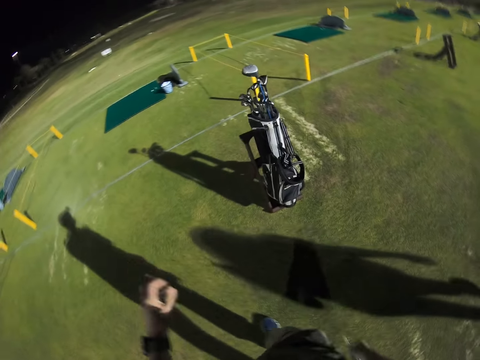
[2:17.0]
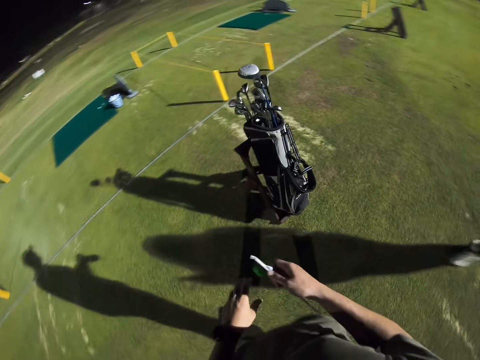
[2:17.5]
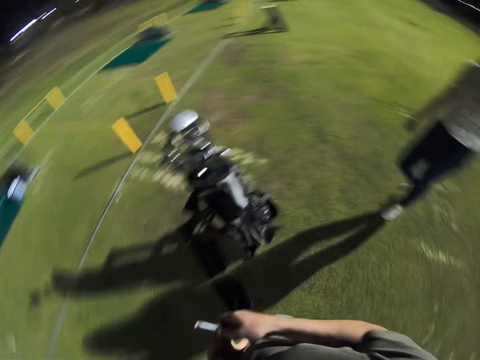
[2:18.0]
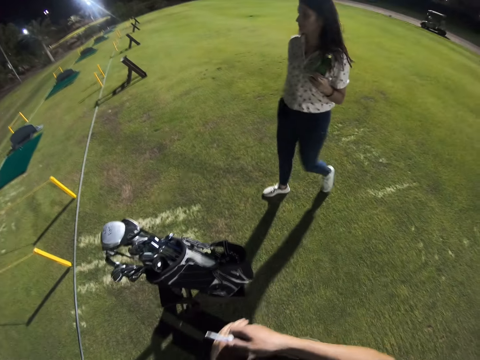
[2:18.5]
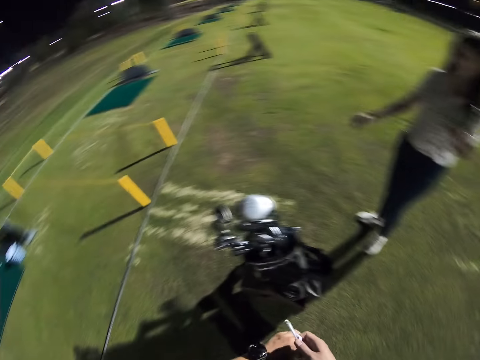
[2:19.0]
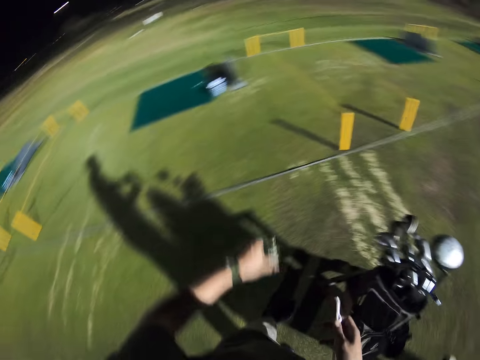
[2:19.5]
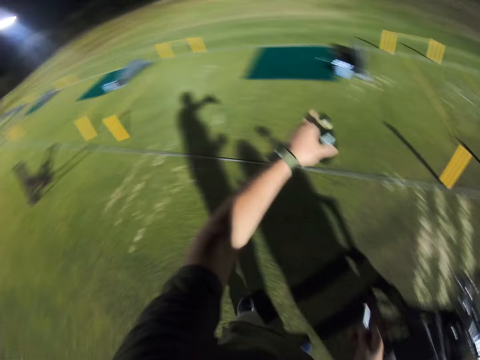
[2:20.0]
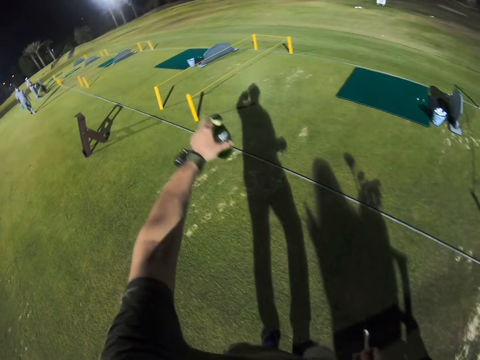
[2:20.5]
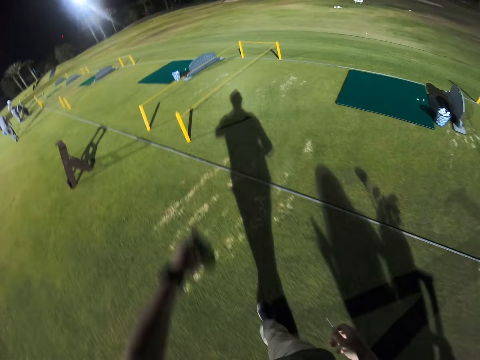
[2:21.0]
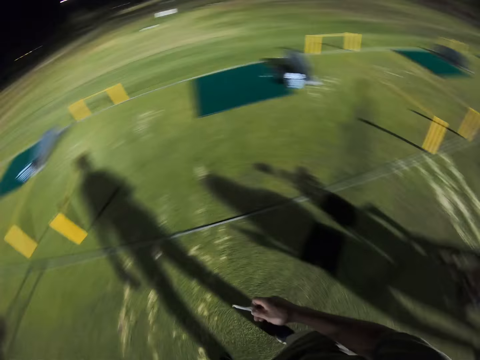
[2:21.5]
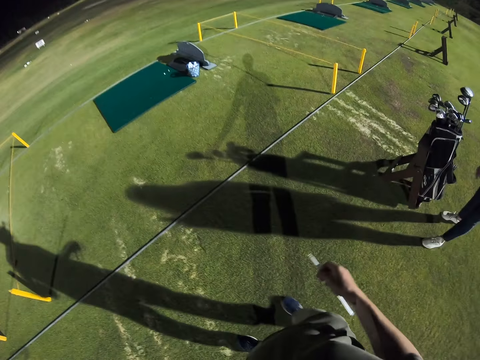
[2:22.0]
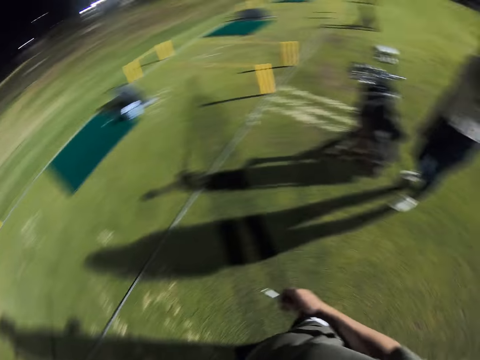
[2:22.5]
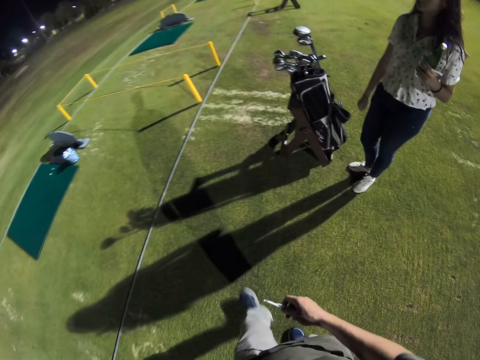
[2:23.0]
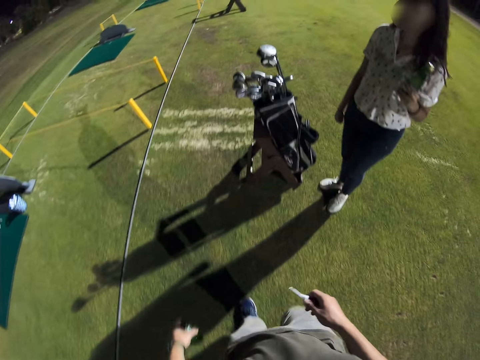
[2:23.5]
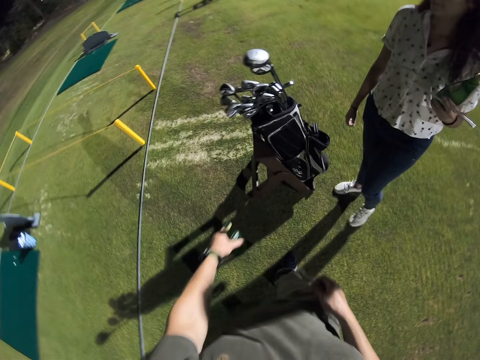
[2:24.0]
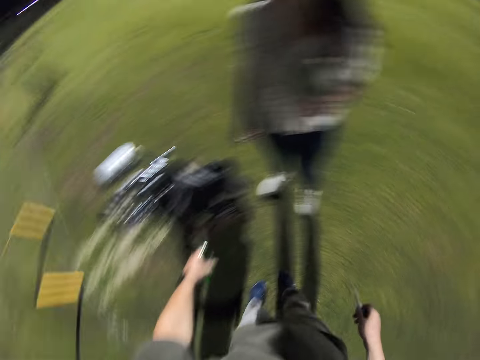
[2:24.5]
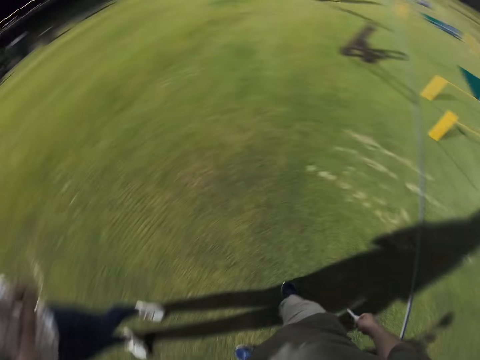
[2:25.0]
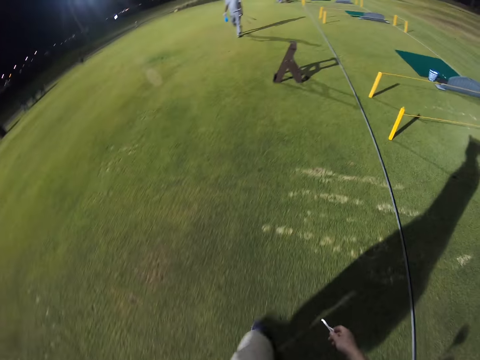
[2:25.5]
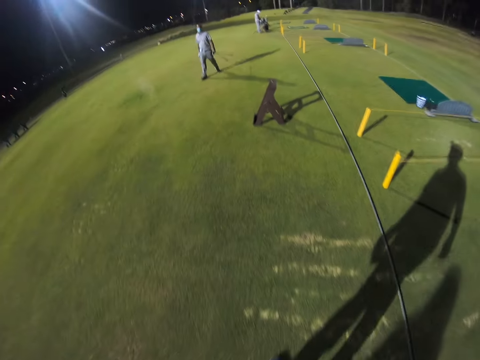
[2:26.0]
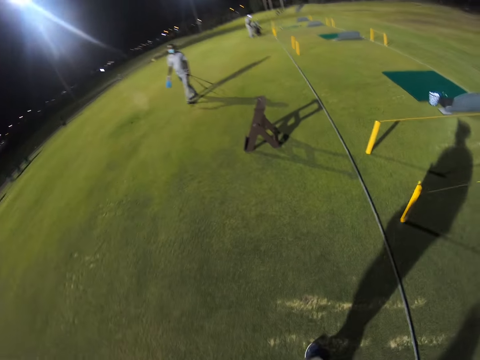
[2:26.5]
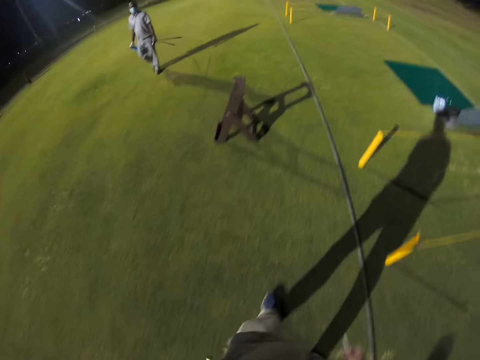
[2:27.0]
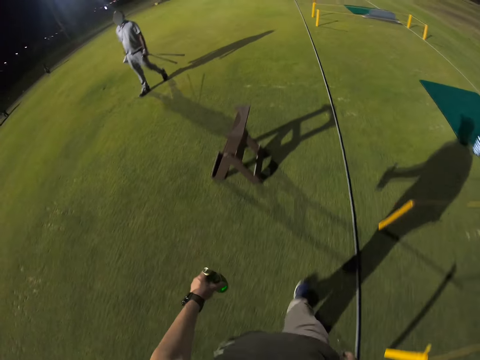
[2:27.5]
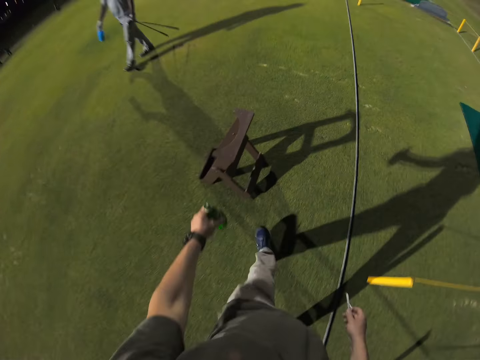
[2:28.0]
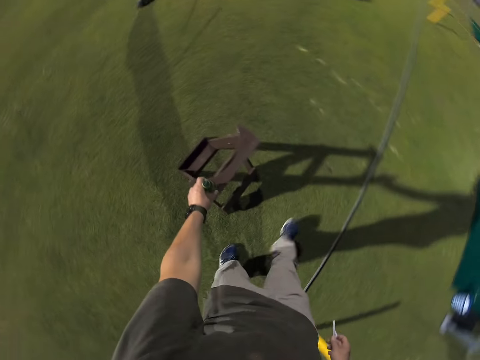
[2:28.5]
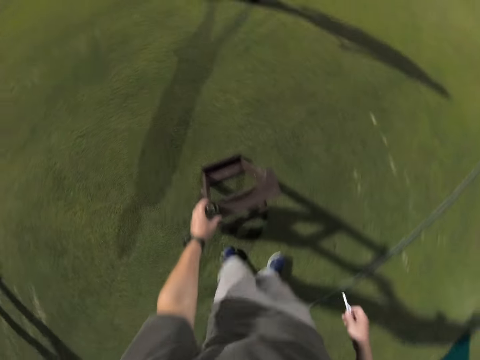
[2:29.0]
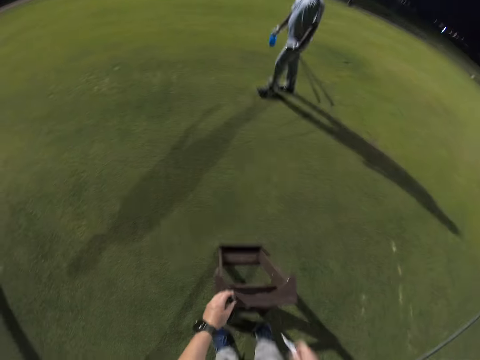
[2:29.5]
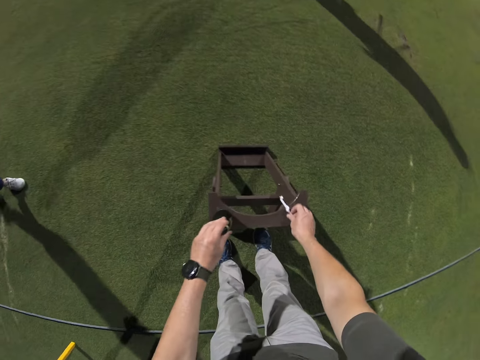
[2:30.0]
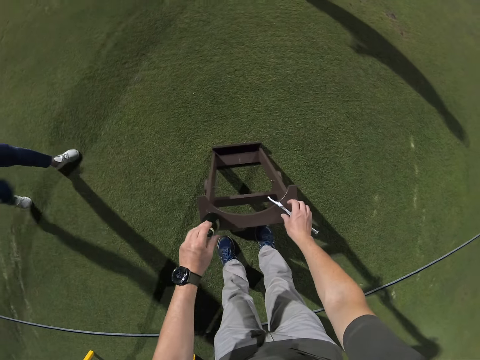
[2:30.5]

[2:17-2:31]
The camera wearer turns around. A man walks on the grass. The camera wearer turns around, lifts a hand, holds something and looks around. The man stands on the grass. The camera wearer turns around and walks on the grass. They hold a wooden stand or ladder.

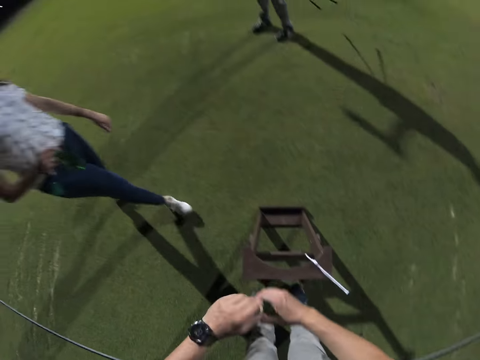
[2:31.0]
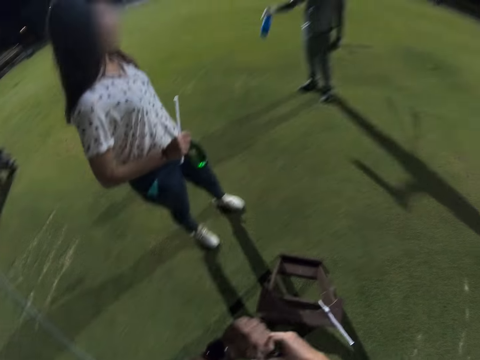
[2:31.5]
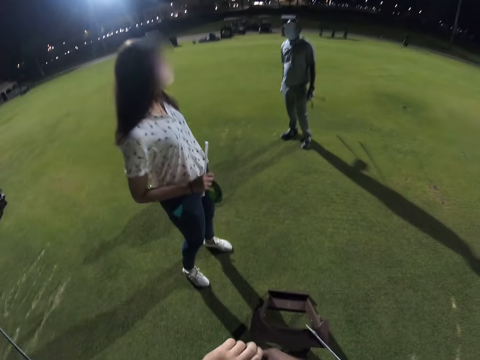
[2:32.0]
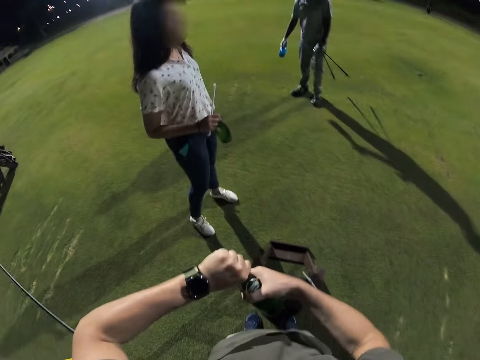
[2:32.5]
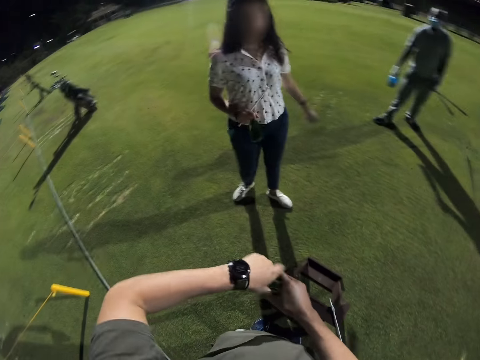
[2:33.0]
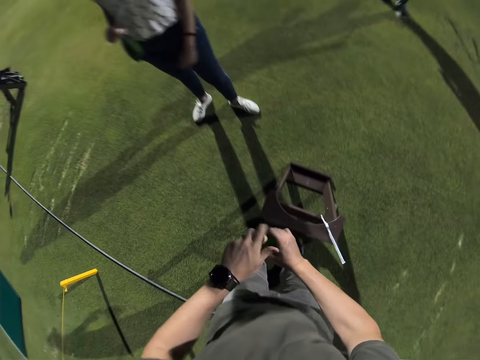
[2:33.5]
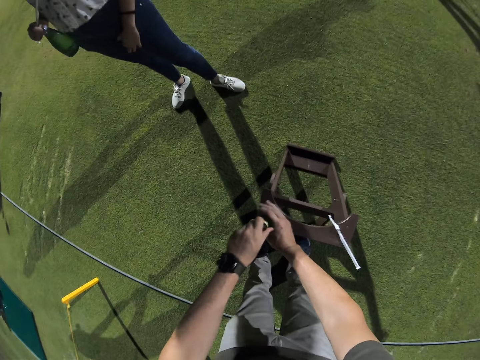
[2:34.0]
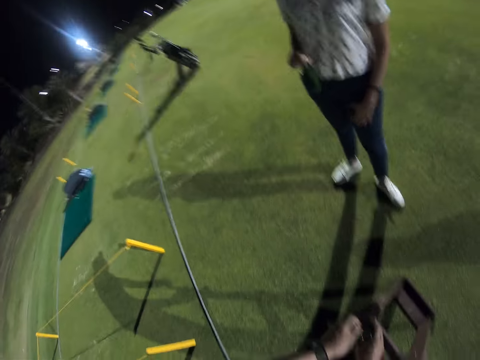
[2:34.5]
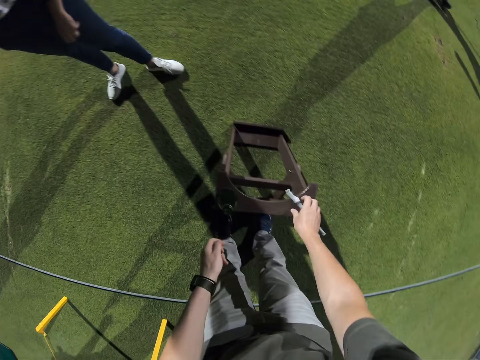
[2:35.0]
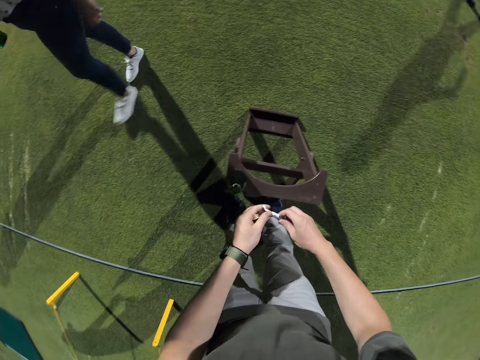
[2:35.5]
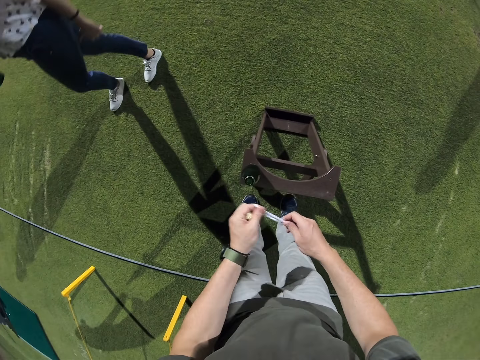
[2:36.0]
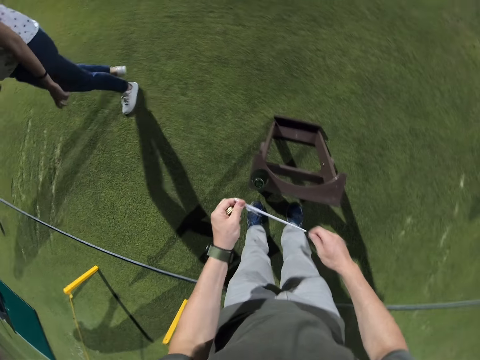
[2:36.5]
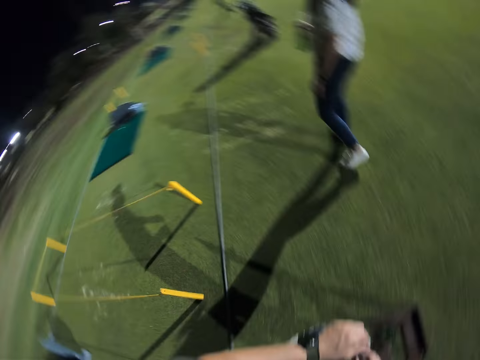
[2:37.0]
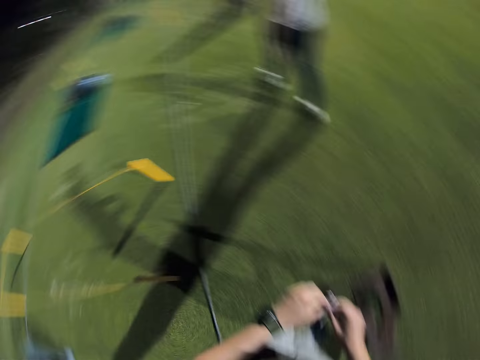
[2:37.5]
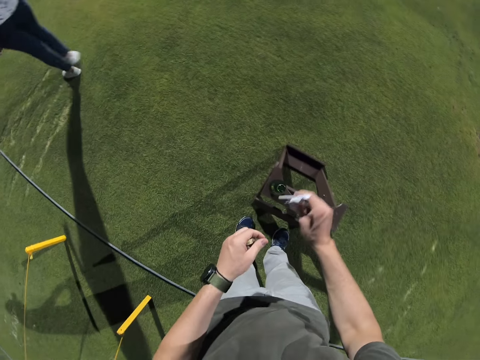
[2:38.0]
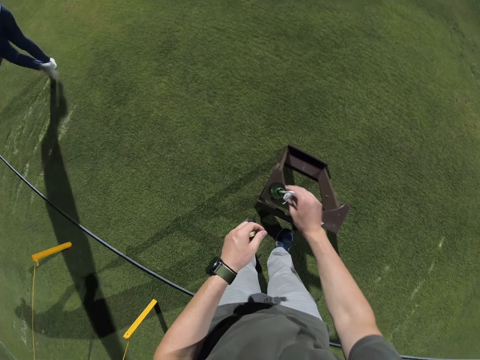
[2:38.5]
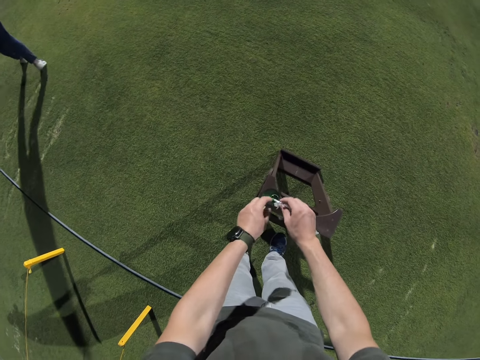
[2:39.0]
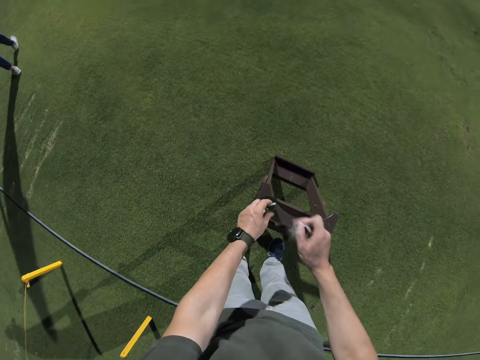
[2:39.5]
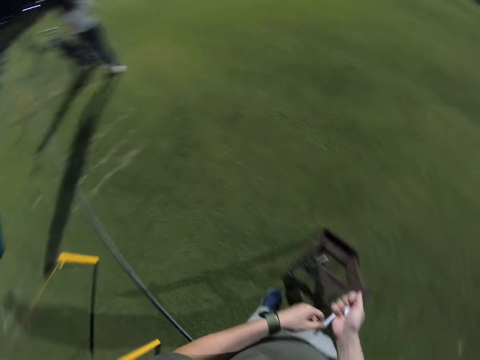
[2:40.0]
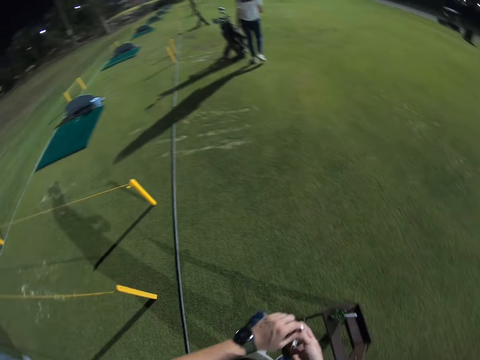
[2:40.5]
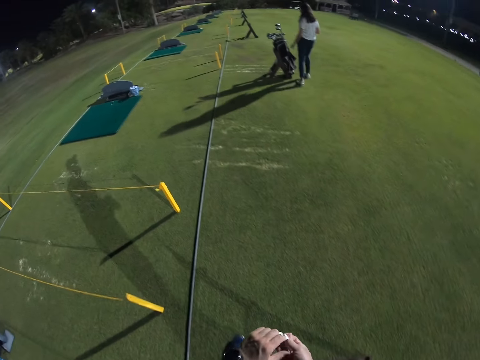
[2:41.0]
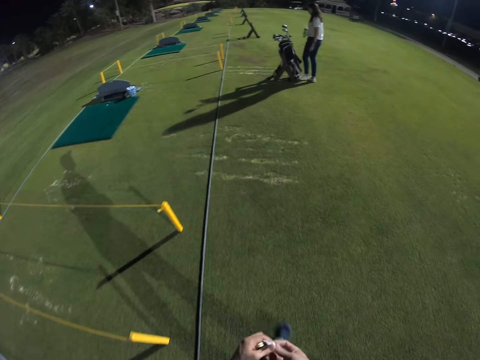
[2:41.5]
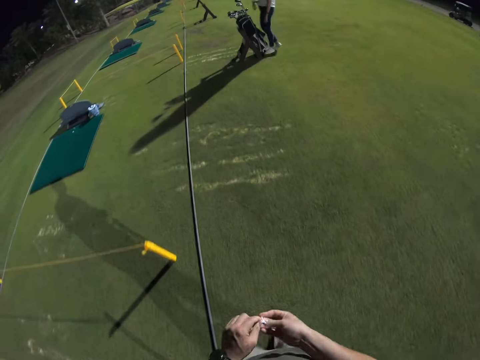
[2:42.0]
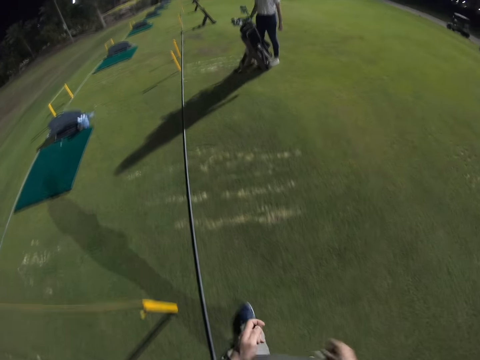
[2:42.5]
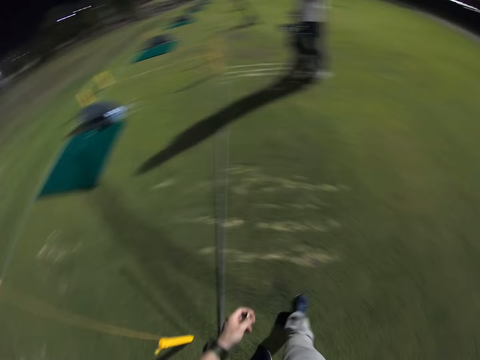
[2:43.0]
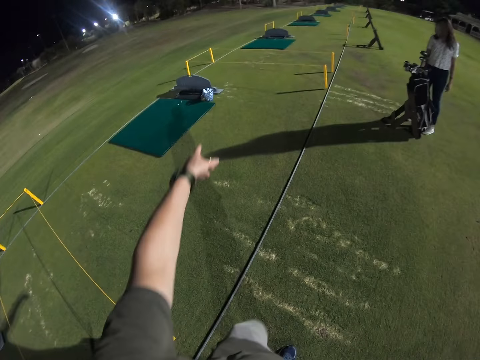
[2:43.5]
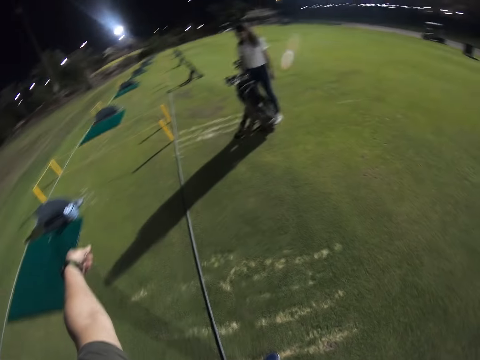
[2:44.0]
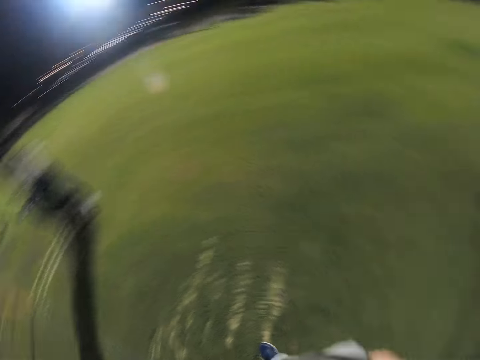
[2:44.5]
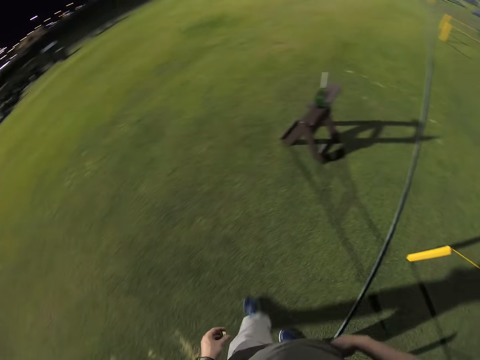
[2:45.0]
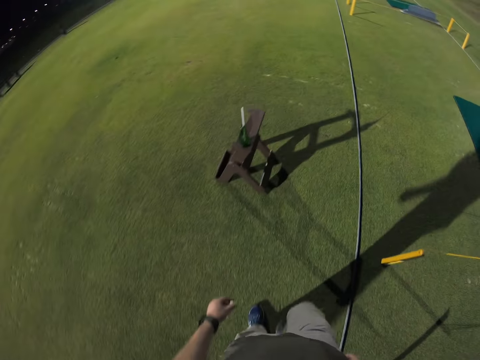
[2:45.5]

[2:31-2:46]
The camera wearer puts something on the wooden stand and opens a bottle. A man stands on the grass. He stands on the grass again. The camera wearer turns to the side and opens a straw. The man walks on the grass. The camera wearer puts the straw in the table, holds something, turns around, walks in the field, lifts a finger and turns to the side.
